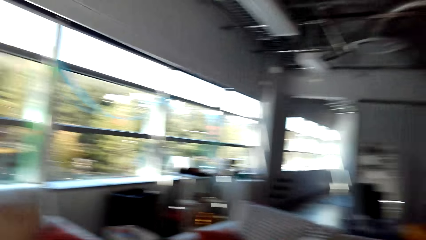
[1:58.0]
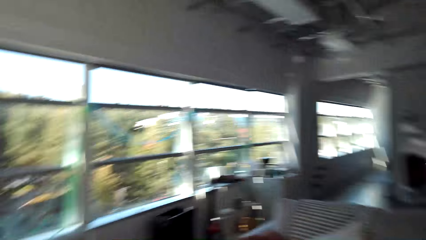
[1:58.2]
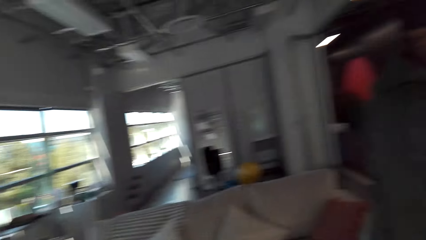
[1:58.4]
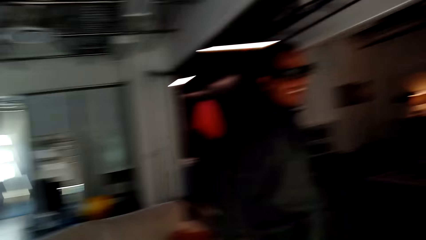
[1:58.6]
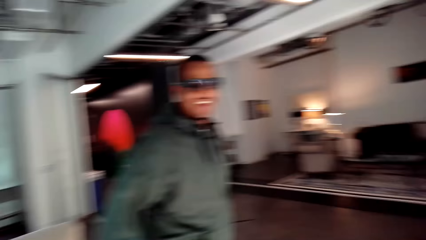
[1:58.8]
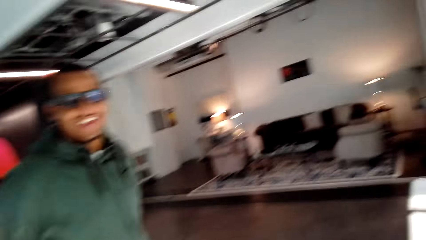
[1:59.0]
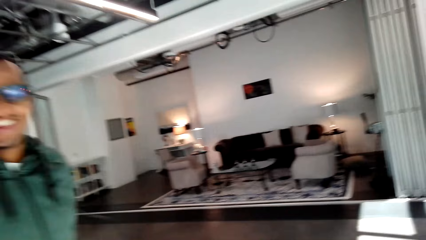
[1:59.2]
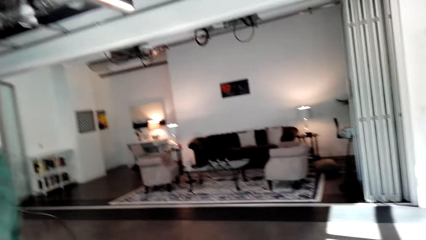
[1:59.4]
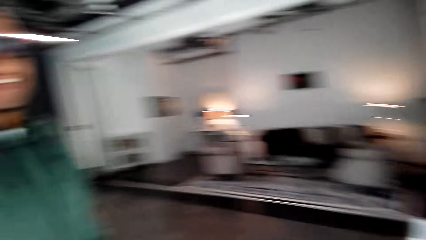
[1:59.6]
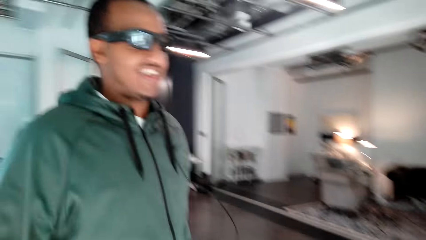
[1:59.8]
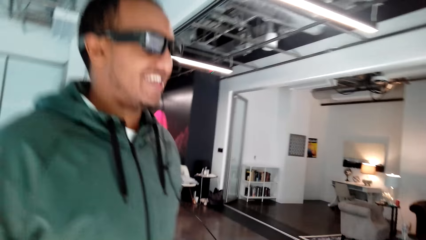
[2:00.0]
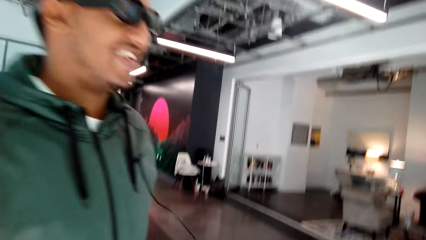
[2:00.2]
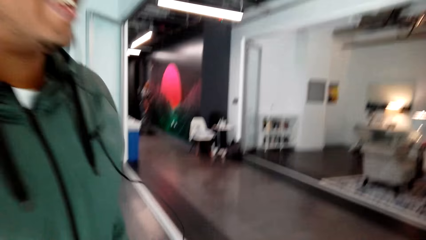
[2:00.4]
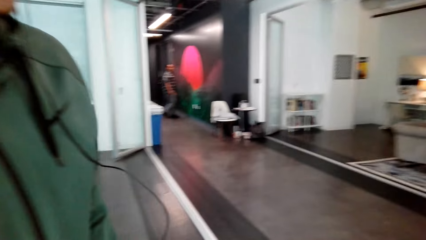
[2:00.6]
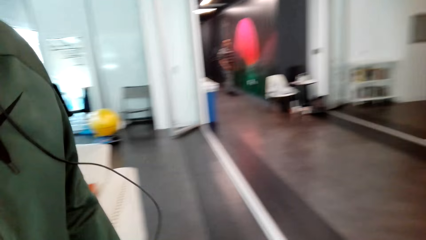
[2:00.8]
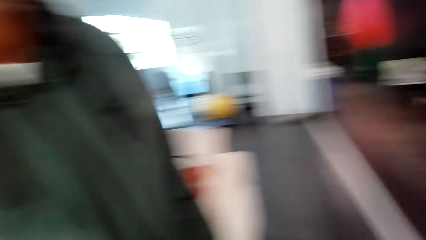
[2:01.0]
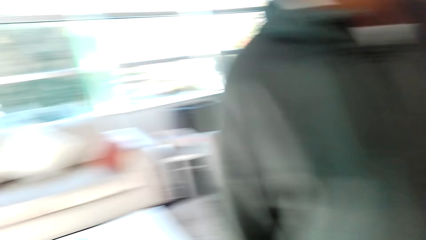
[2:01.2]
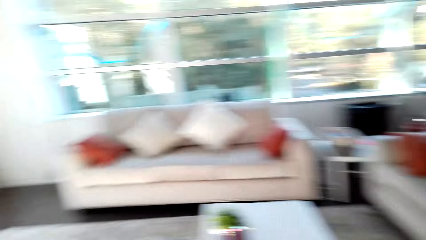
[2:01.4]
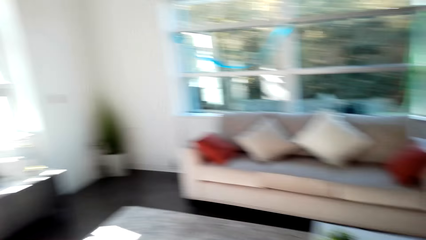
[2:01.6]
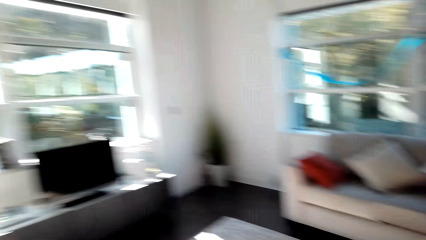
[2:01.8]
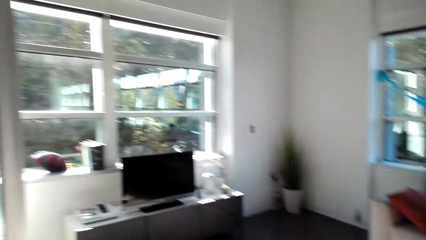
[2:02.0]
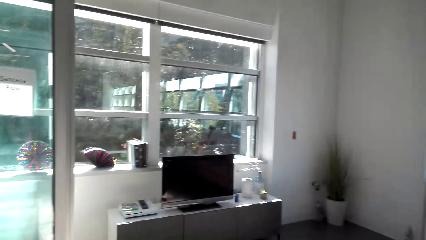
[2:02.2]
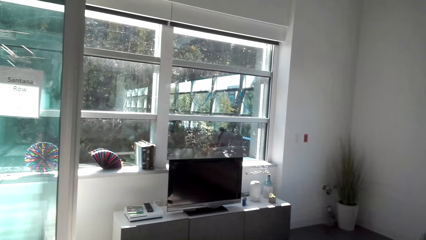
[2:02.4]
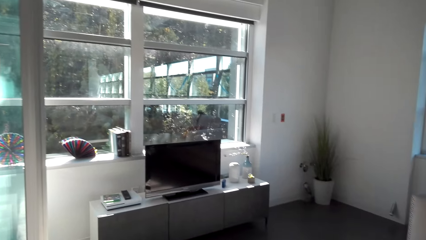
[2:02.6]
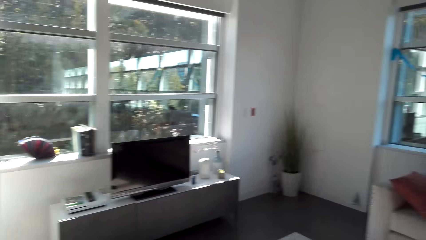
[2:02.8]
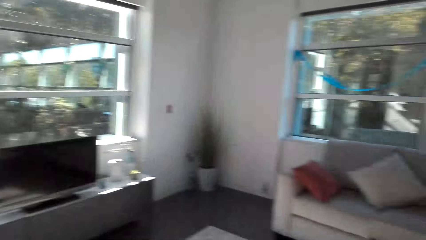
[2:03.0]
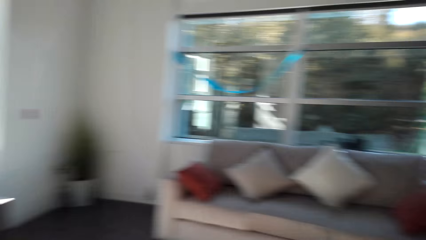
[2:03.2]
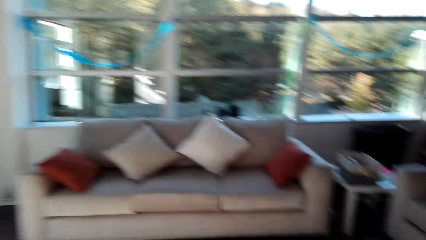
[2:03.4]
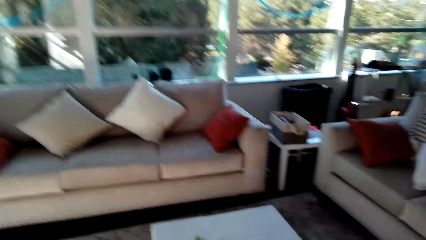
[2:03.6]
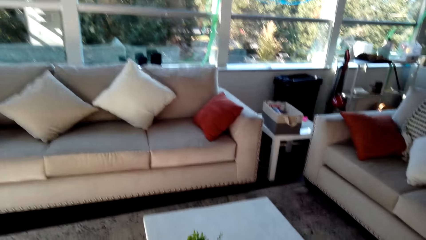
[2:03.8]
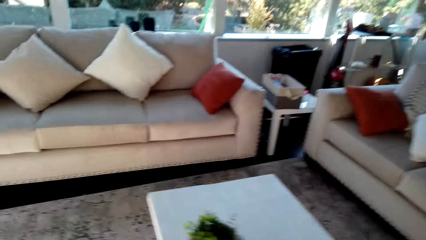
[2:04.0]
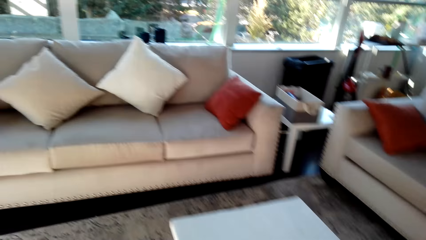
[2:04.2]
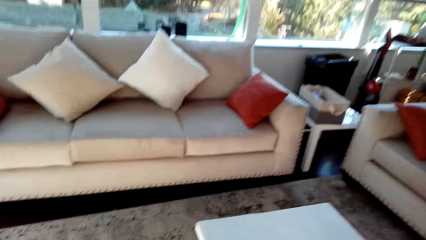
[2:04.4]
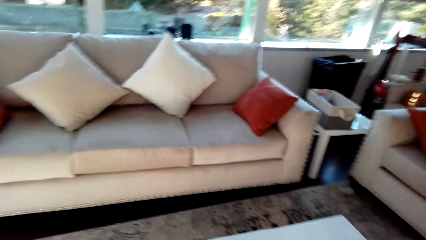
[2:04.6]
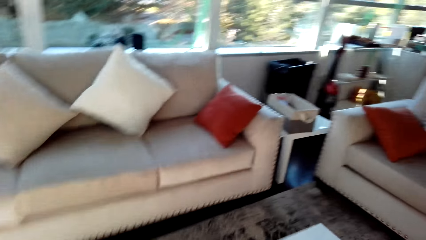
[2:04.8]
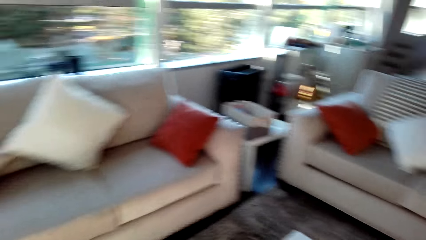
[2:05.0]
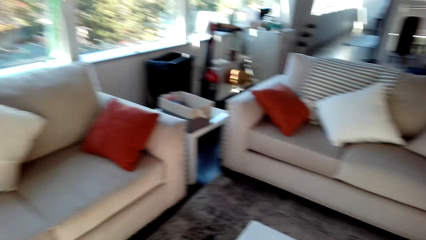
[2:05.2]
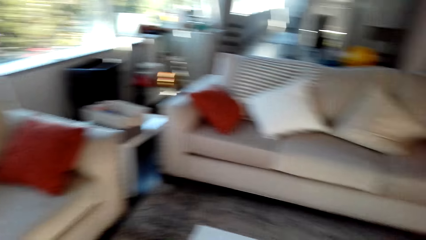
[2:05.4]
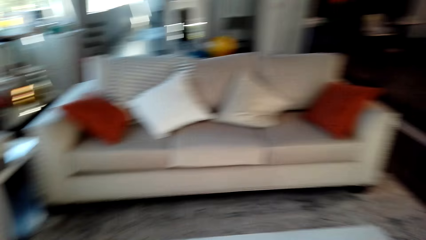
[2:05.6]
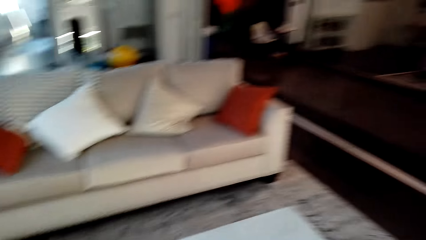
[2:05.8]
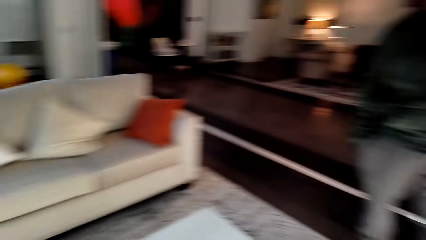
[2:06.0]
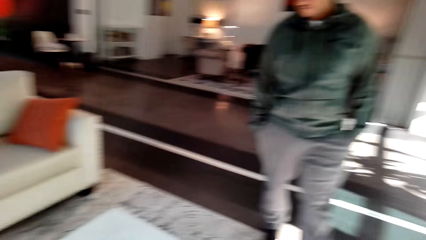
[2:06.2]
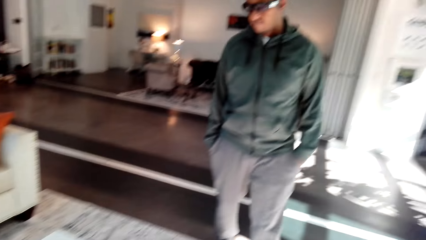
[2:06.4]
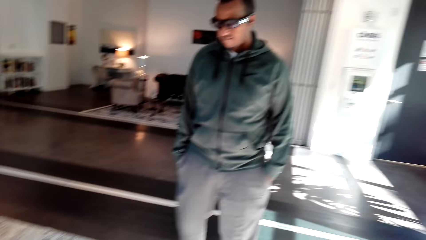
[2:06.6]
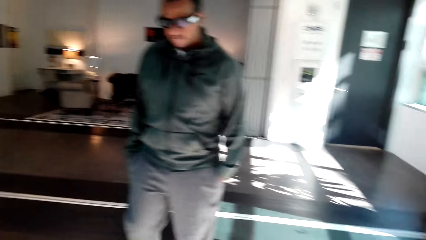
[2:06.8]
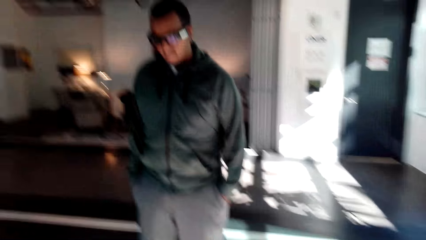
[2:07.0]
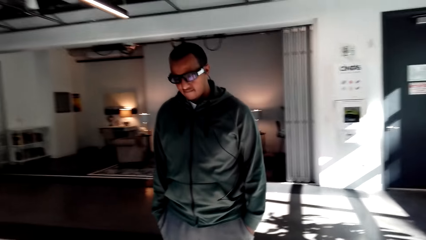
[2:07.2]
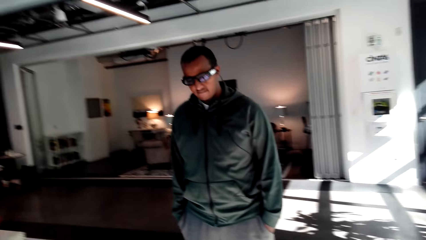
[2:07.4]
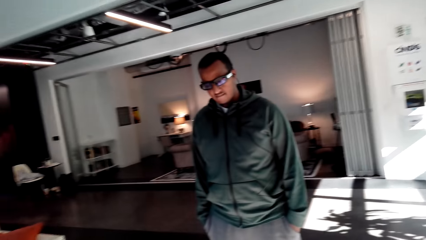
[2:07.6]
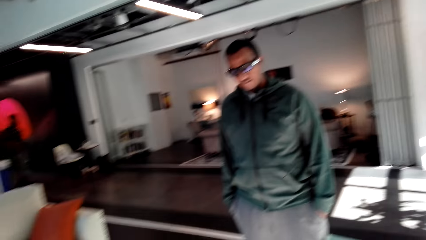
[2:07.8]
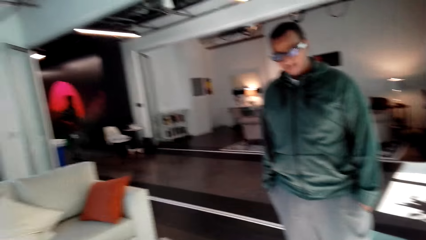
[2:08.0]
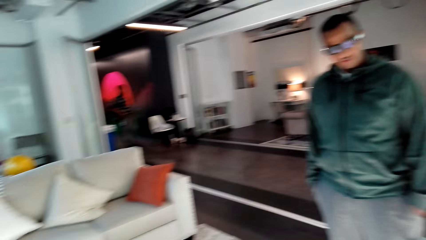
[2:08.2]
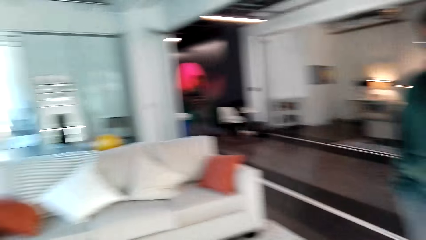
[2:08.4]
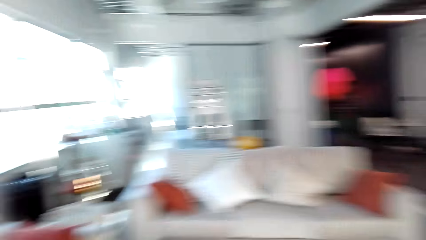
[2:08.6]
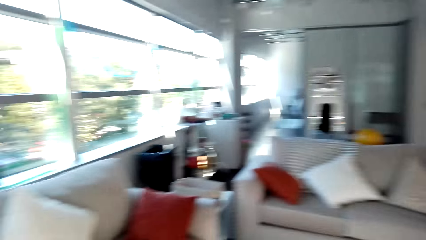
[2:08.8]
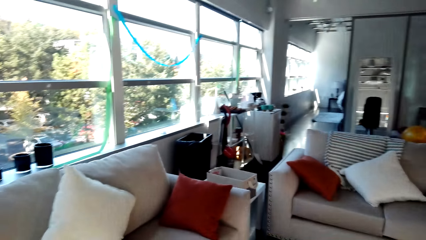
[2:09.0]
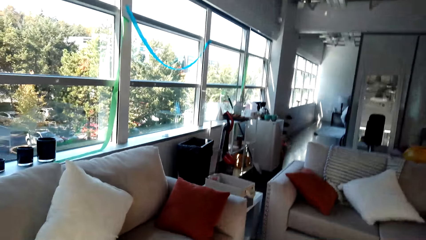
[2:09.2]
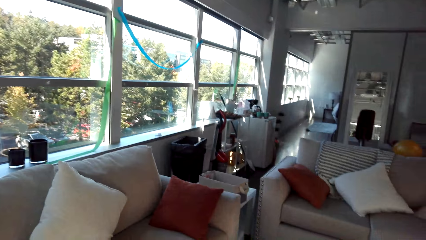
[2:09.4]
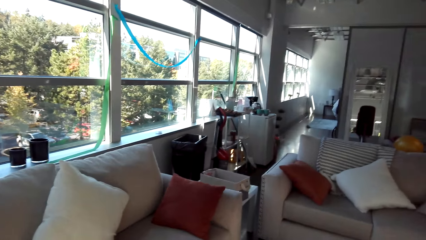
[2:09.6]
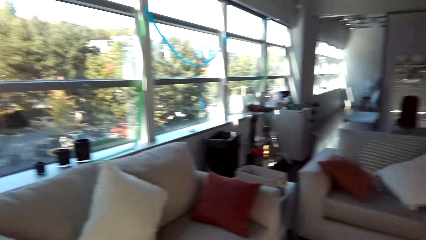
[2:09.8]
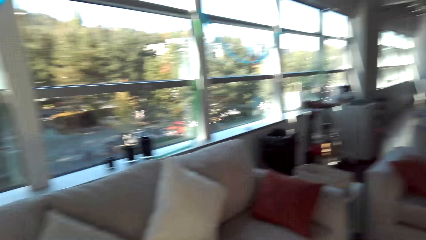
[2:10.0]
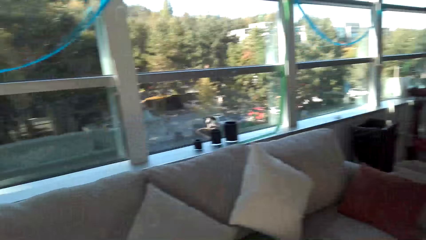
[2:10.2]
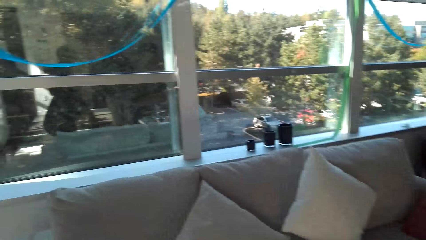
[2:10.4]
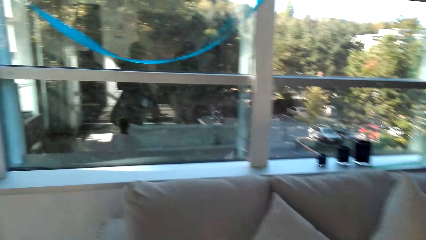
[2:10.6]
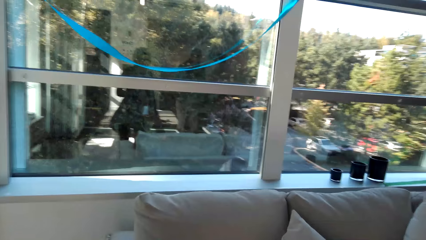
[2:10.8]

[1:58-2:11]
The camera wearer looks around the house. They converse with a man. They show the man around. They walk around the house. The man walks around the house. The camera wearer converses with the man.

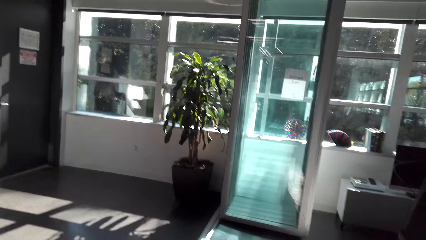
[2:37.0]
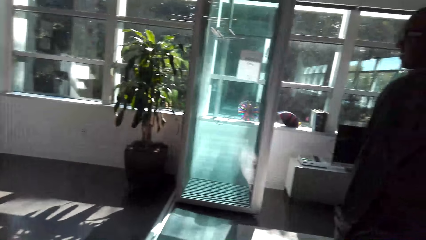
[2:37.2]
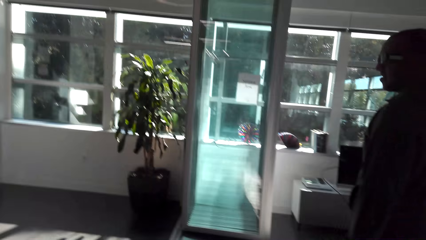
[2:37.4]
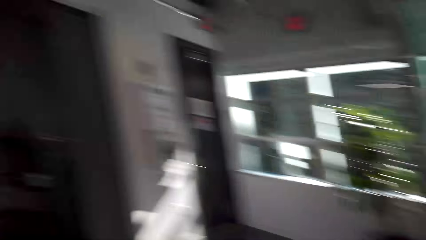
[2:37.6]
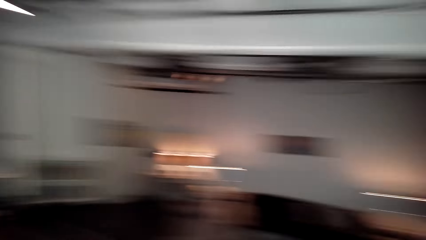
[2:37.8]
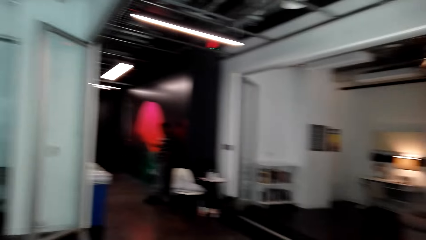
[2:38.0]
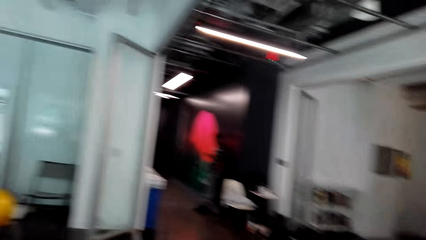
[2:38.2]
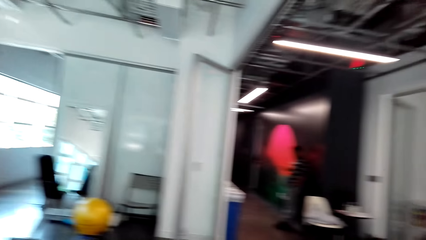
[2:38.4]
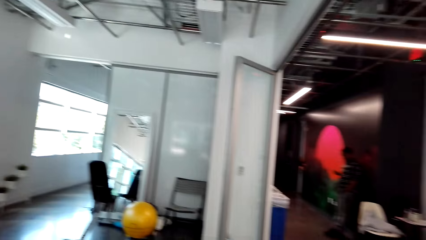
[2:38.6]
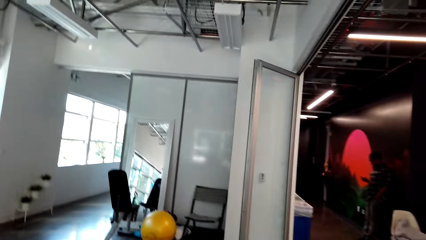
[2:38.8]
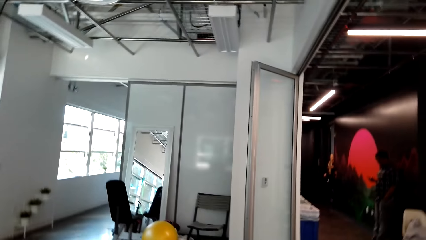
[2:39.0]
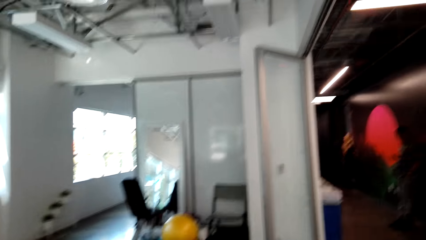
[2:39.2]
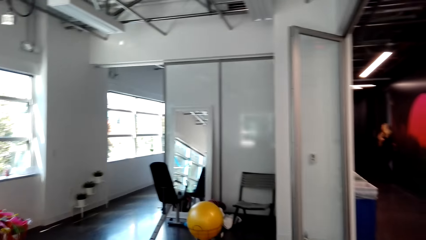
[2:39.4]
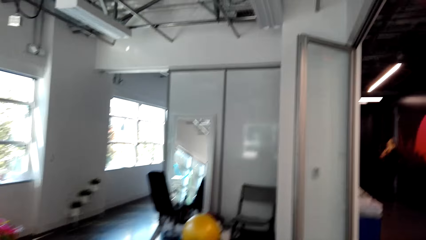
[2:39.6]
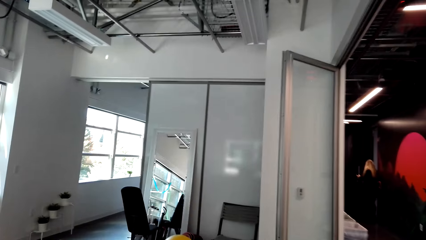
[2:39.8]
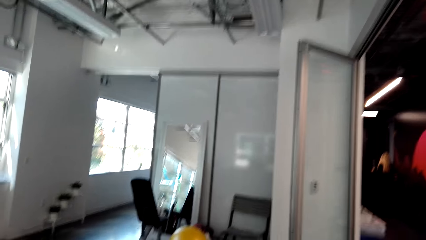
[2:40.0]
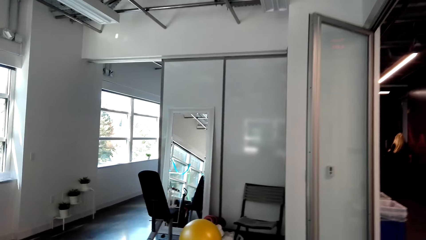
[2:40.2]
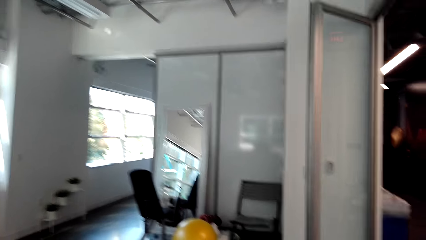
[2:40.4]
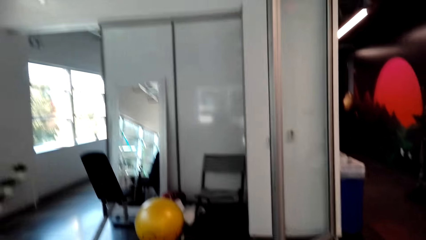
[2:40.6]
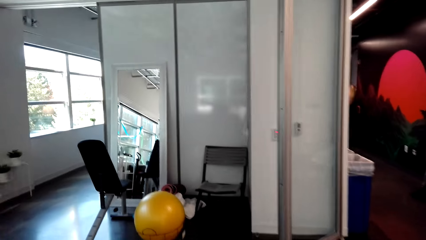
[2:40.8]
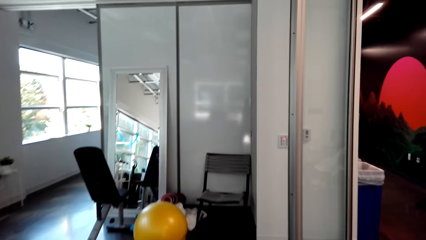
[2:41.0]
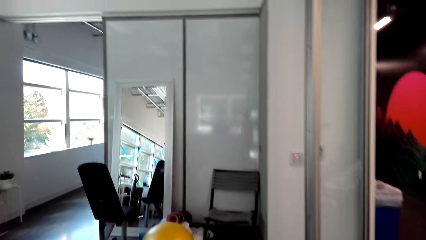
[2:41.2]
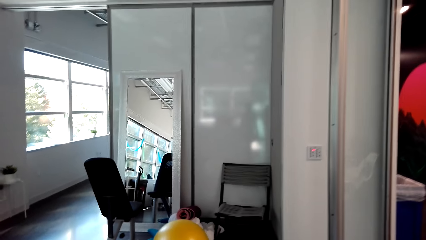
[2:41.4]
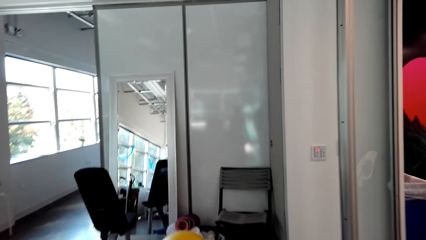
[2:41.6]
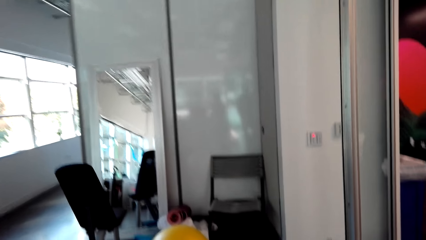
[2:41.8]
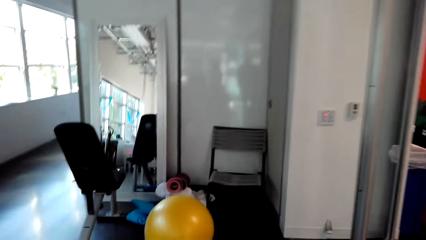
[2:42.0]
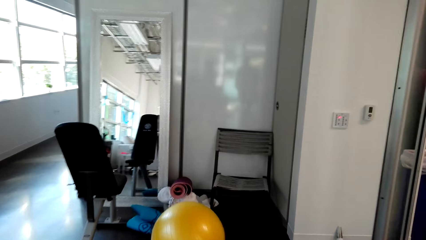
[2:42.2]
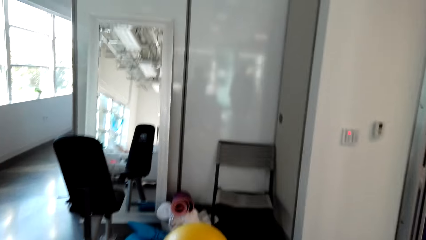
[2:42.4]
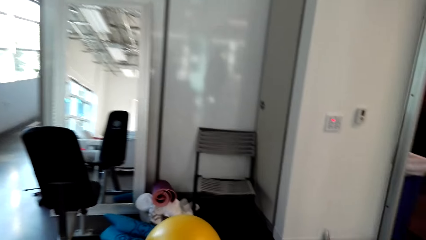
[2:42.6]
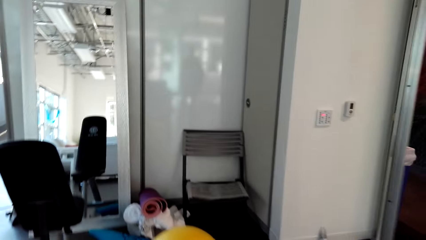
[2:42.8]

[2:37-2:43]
The camera wearer walks around the house. A man walks around the house. The camera wearer converses with the man.
